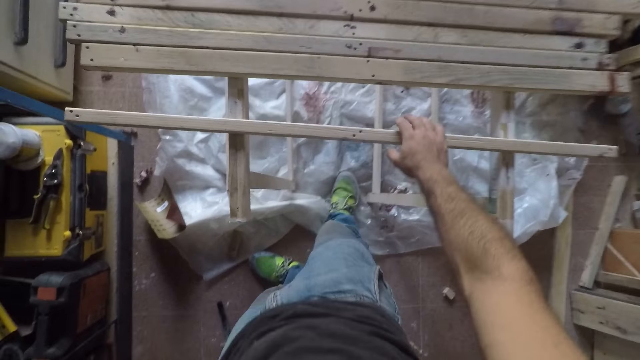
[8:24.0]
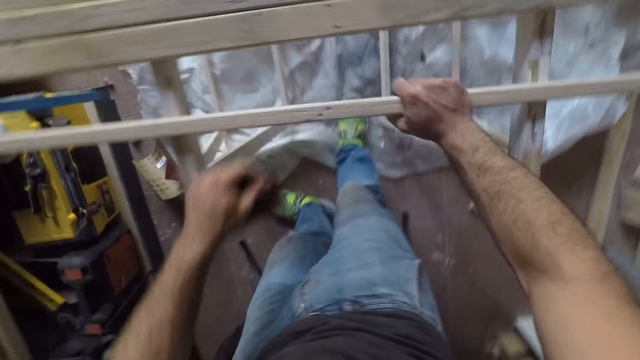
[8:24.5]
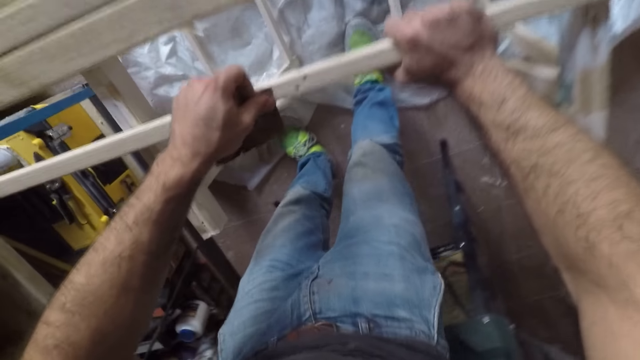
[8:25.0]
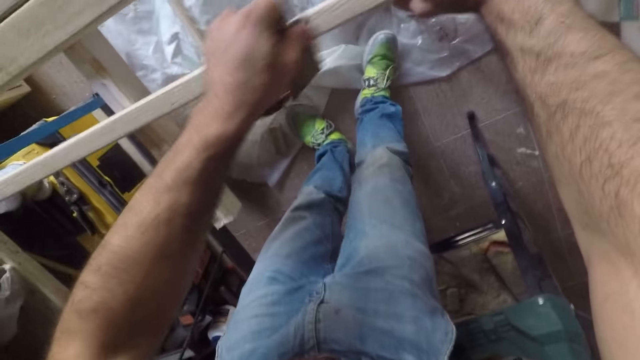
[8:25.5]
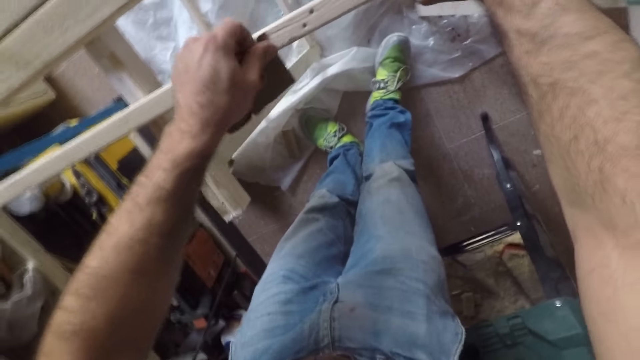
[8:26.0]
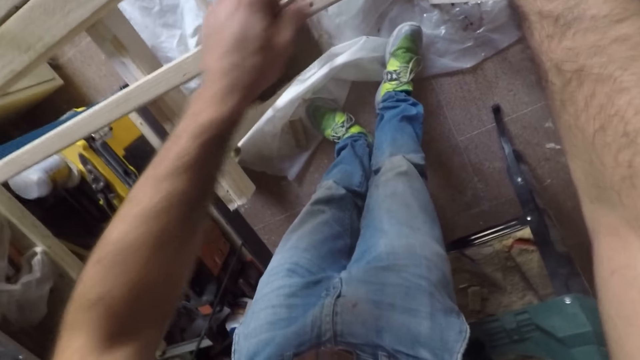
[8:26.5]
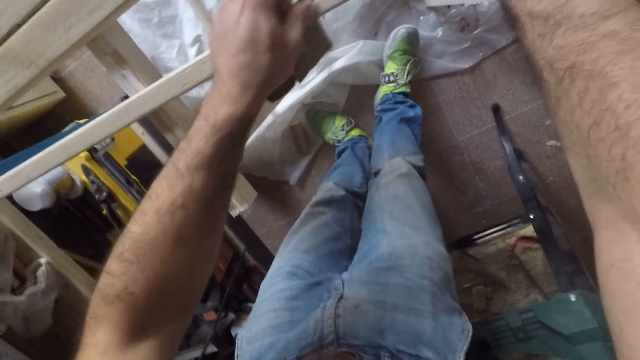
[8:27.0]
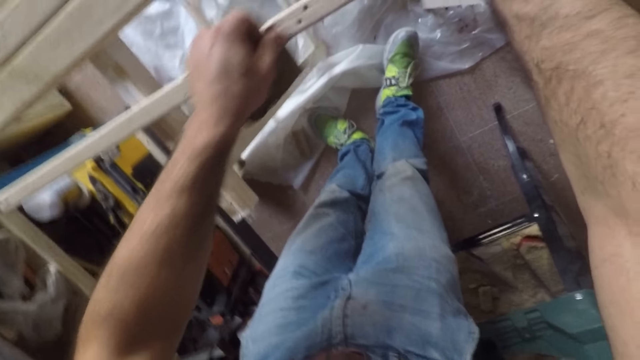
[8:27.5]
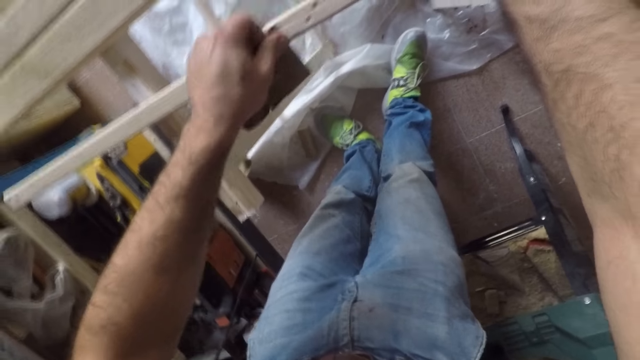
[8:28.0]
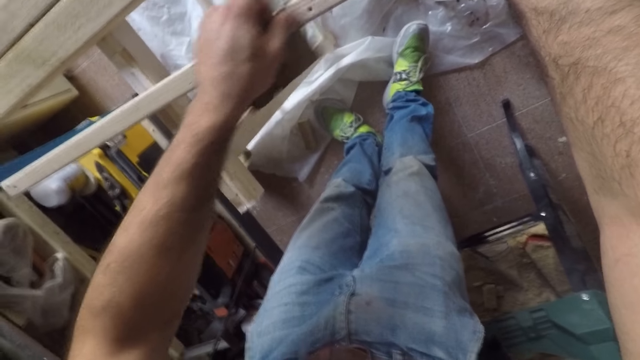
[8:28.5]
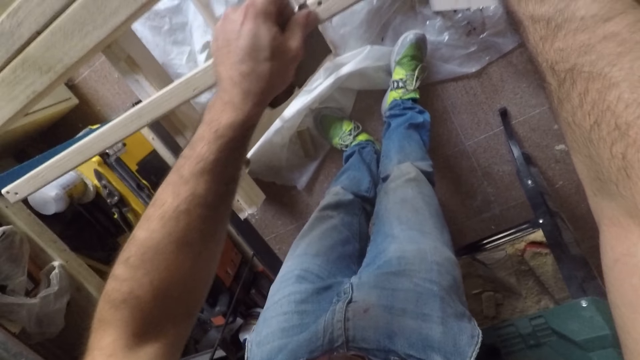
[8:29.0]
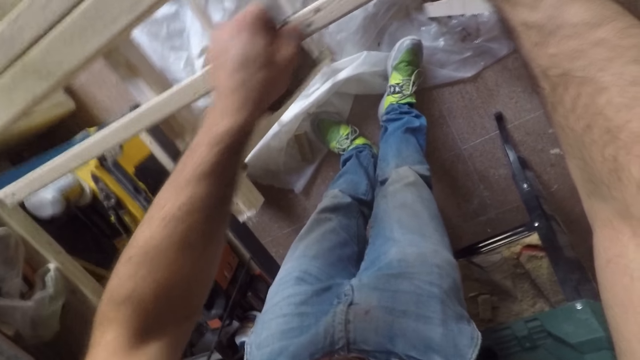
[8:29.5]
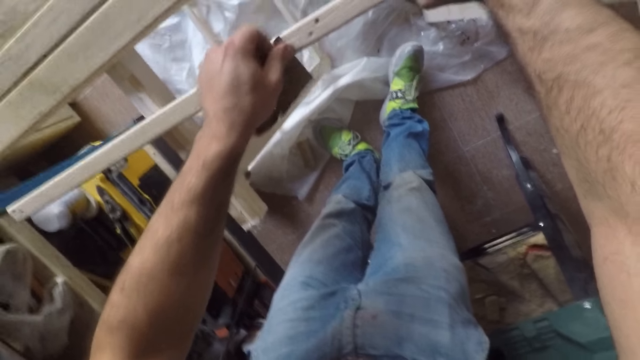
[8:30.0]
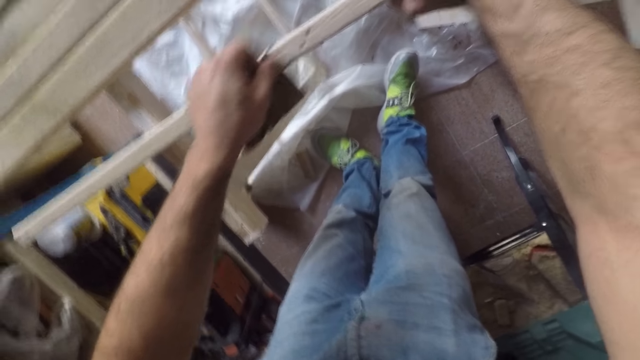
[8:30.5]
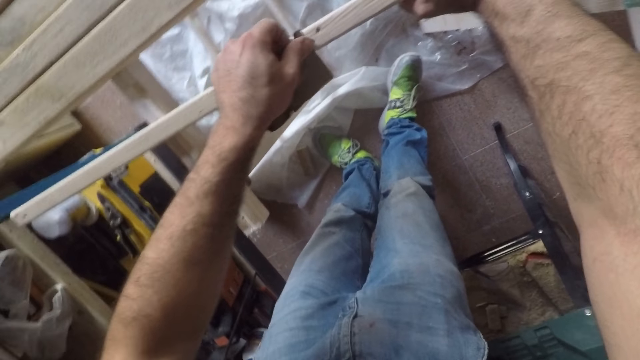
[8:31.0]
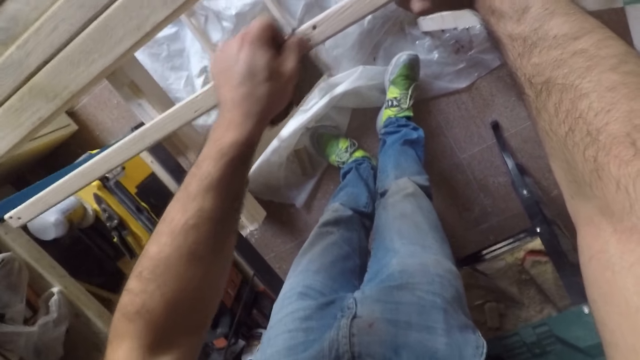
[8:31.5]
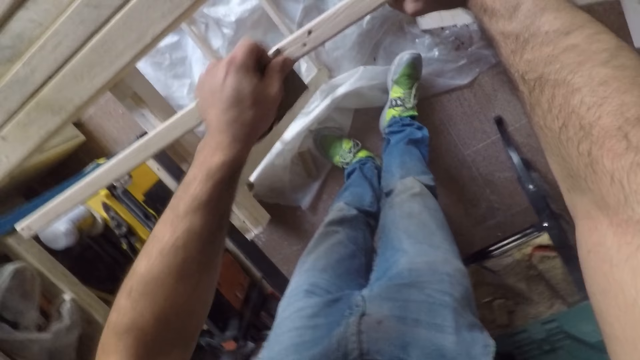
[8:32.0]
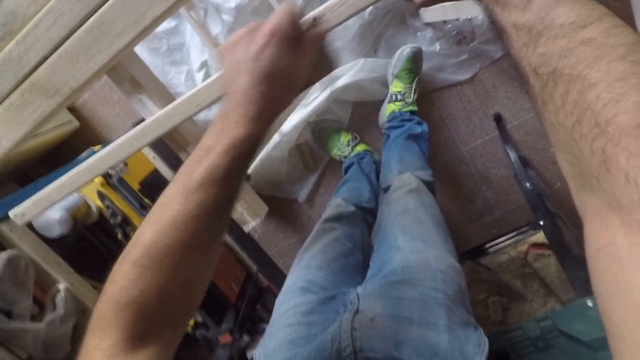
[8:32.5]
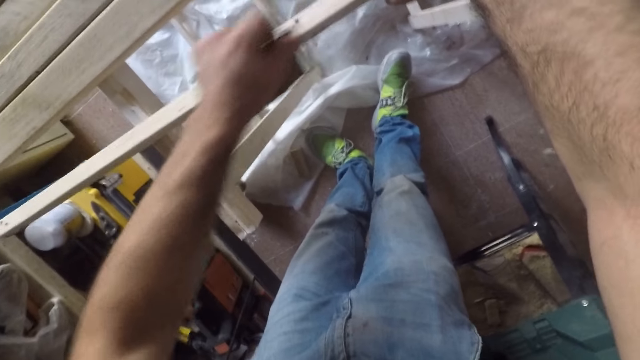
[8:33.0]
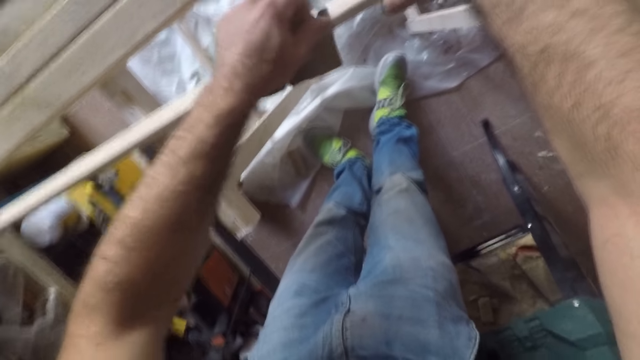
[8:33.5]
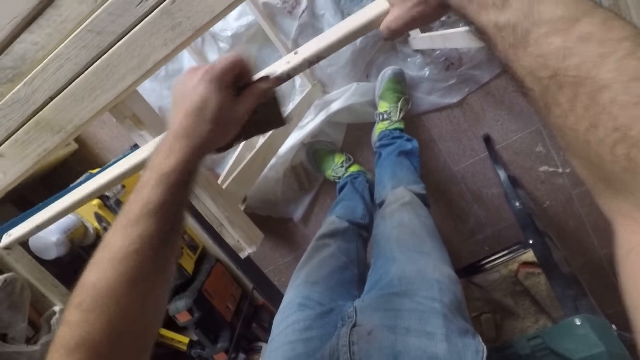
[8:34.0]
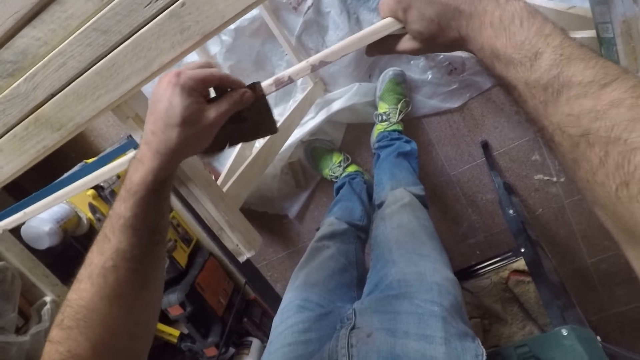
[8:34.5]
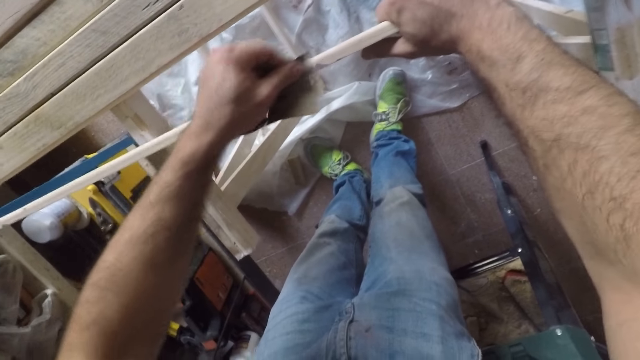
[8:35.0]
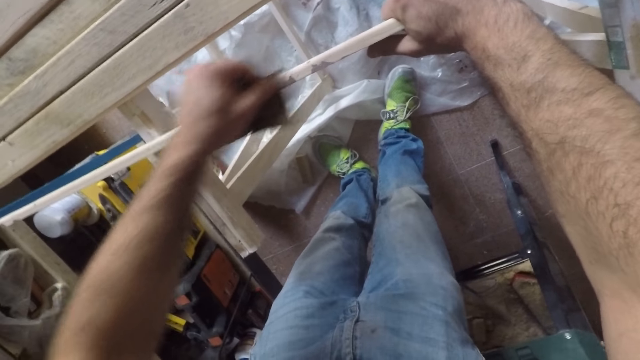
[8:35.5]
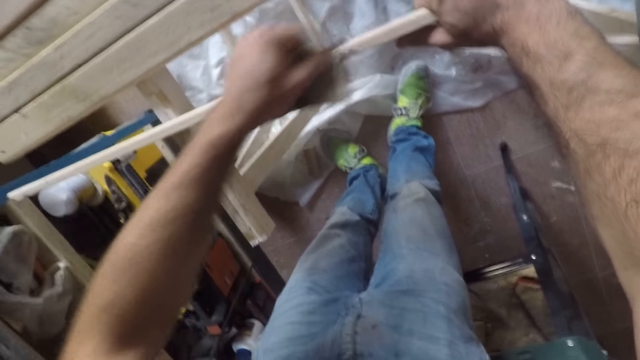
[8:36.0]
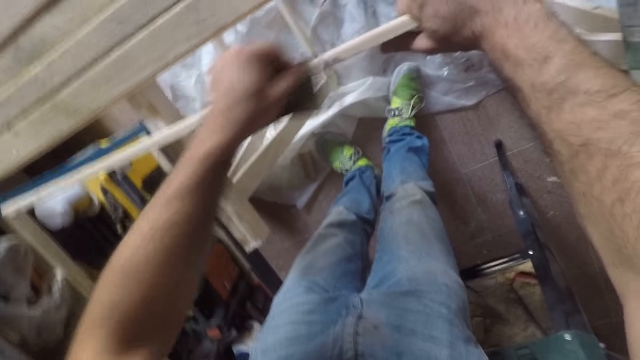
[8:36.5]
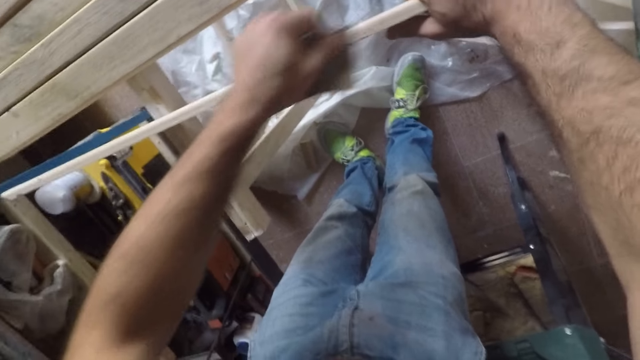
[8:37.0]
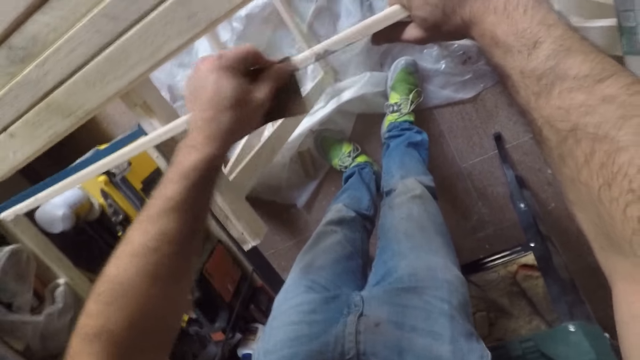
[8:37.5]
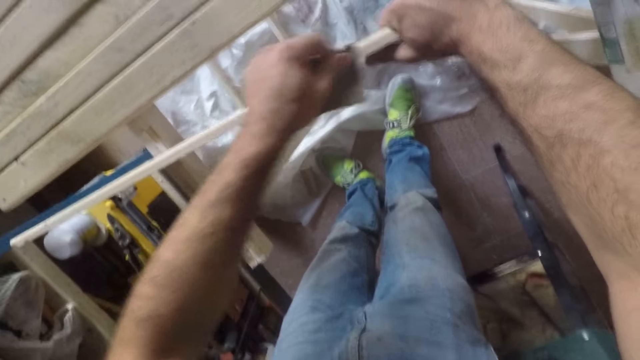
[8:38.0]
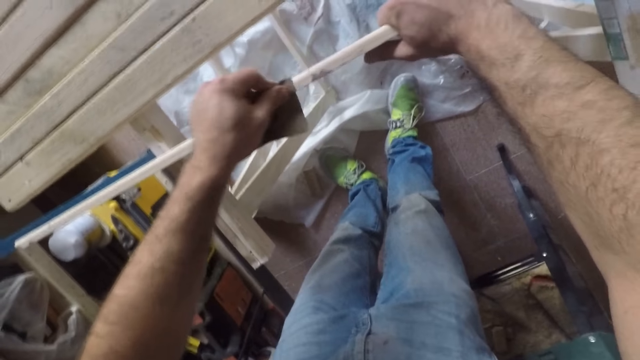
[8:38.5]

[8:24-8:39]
The camera wearer holds the long wooden stick with his right hand. He bends towards the long wooden stick. He files the long wooden stick with the sandpaper. He turns the long wooden stick to the side. He smoothens the long wooden stick with the sandpaper.

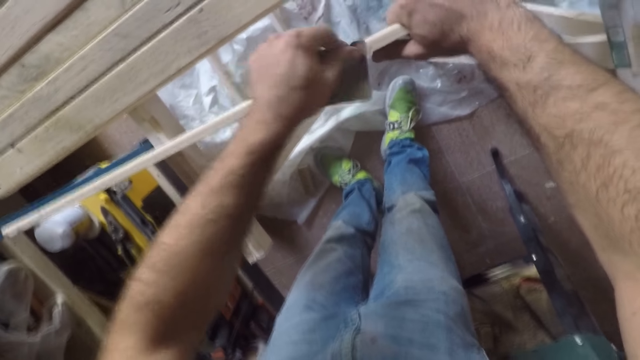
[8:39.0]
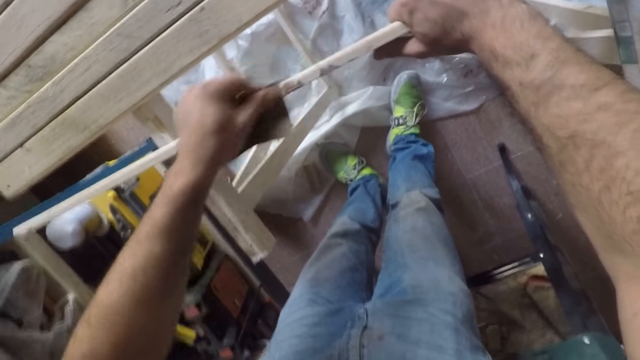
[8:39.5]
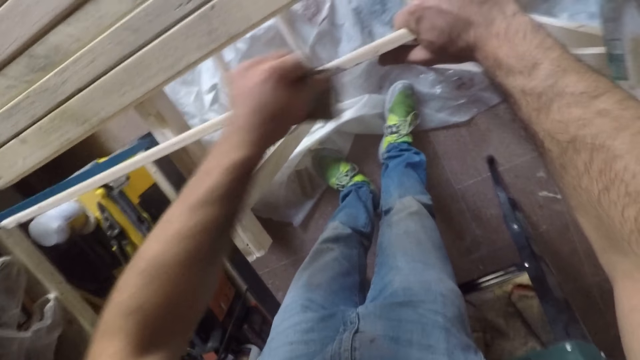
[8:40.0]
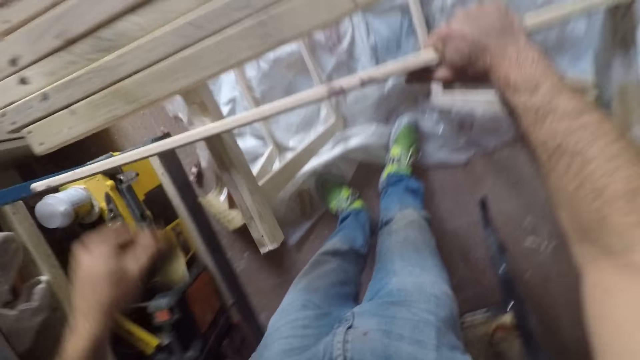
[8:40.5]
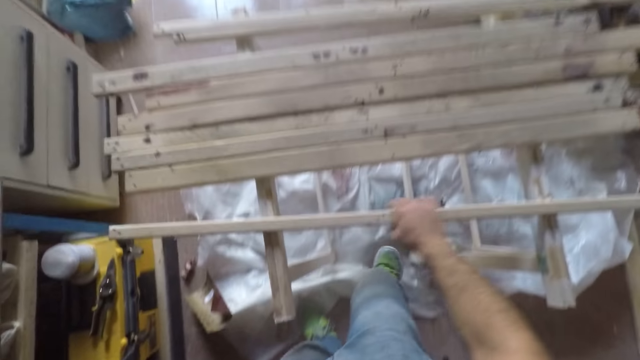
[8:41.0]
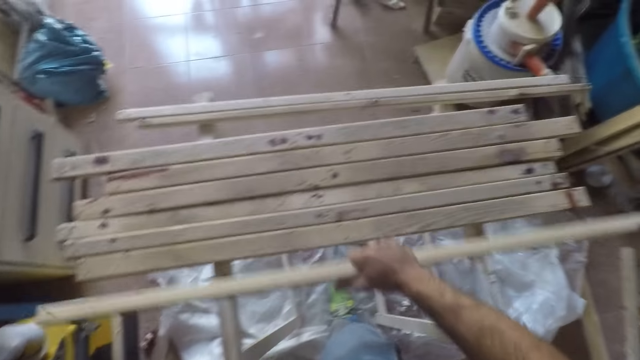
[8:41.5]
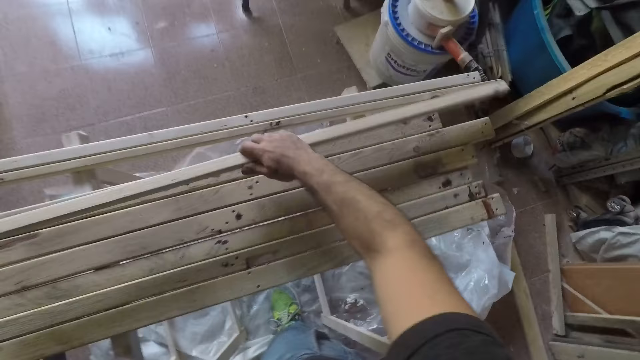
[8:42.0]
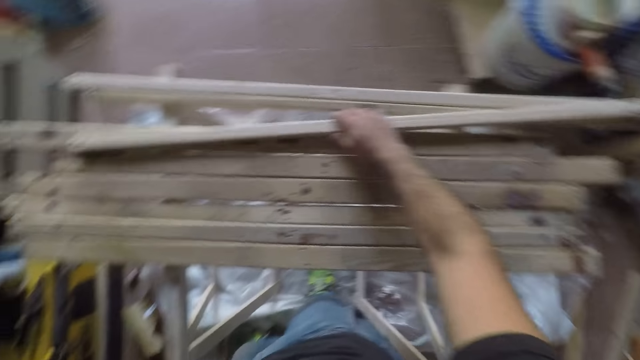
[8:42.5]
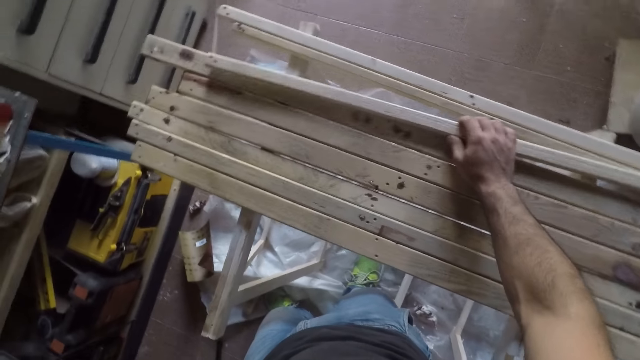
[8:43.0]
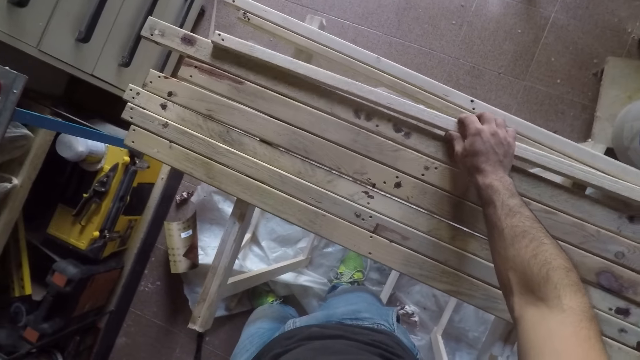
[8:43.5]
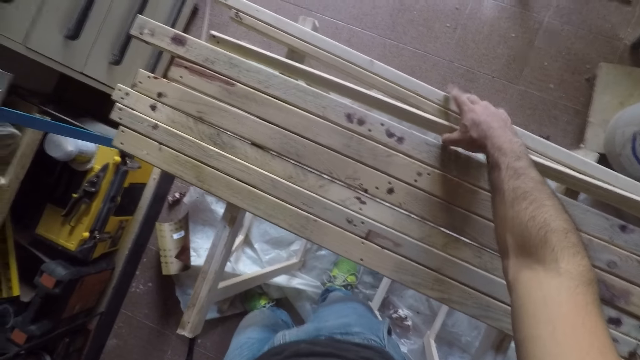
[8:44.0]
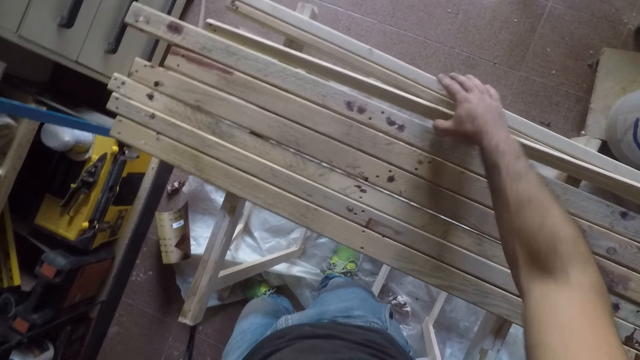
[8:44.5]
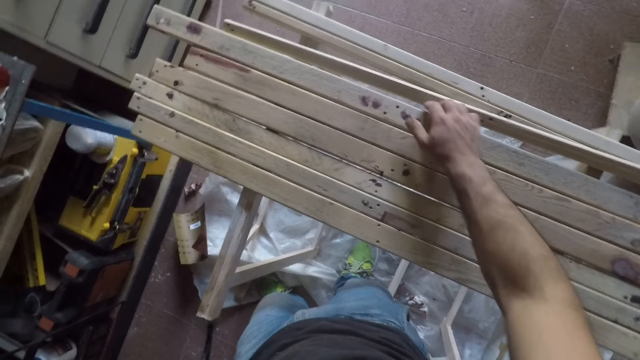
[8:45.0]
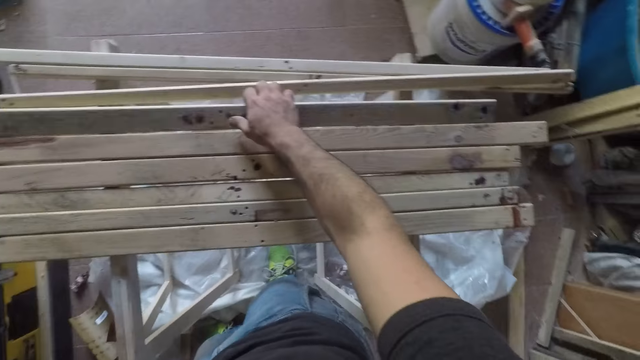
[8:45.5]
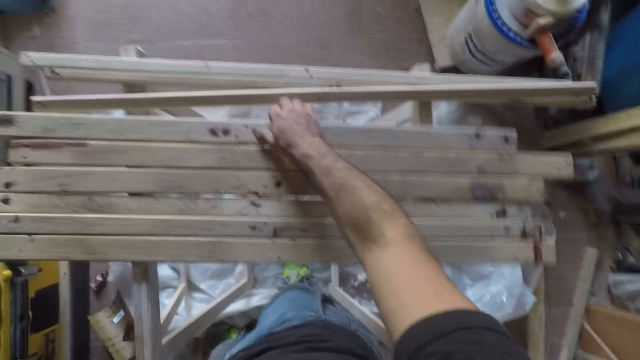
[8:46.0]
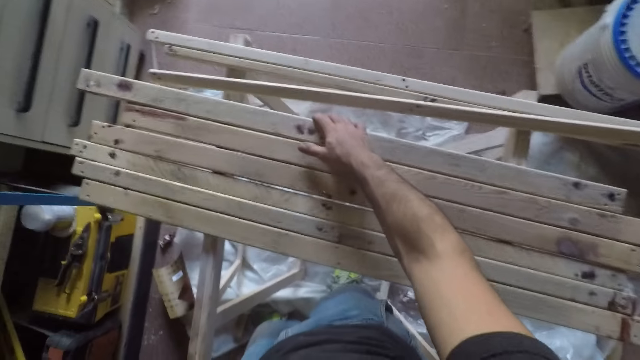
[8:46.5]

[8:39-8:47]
The camera wearer lets go of the wood. He stands up, moves his hand and picks up the wood. He moves the long wooden stick to the back of the pile of long wooden sticks. He holds the pieces of wood together. He lets go of the pieces of wood. He arranges the pile of long wooden sticks. He holds another piece of wood. He pushes the pieces of wood towards him.
